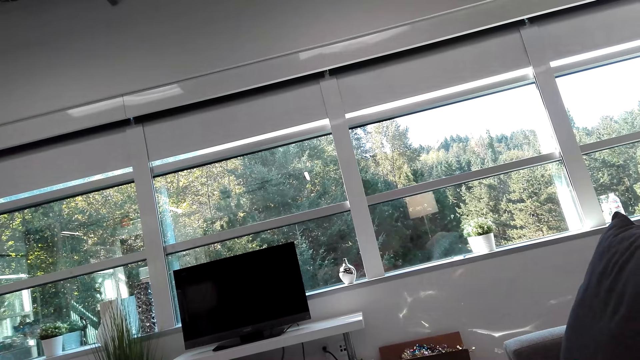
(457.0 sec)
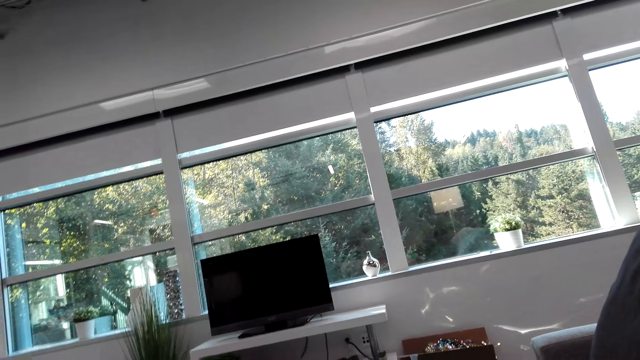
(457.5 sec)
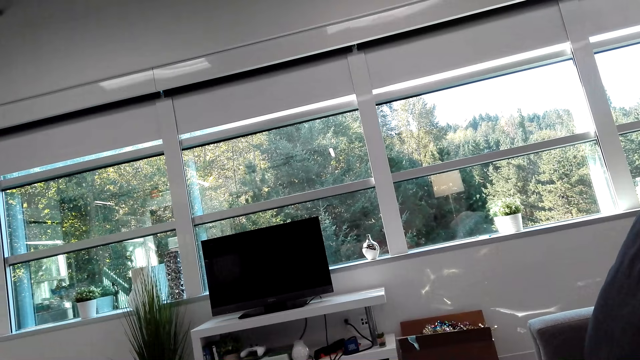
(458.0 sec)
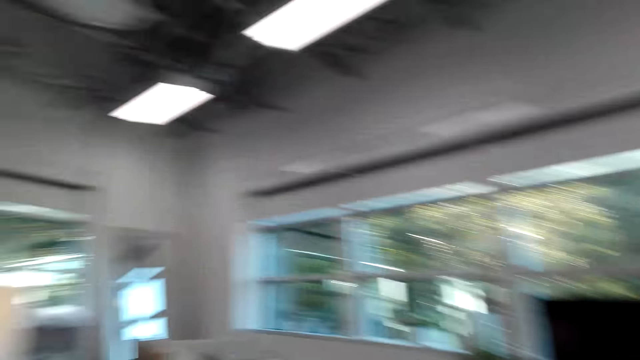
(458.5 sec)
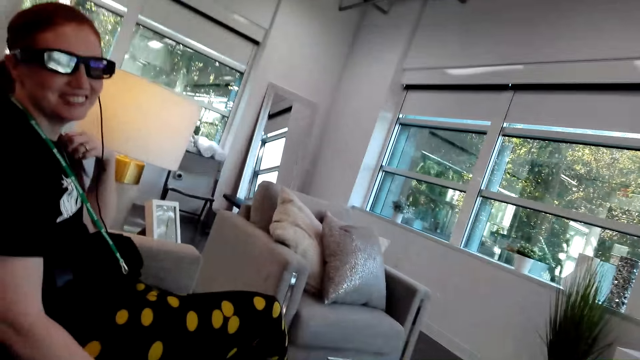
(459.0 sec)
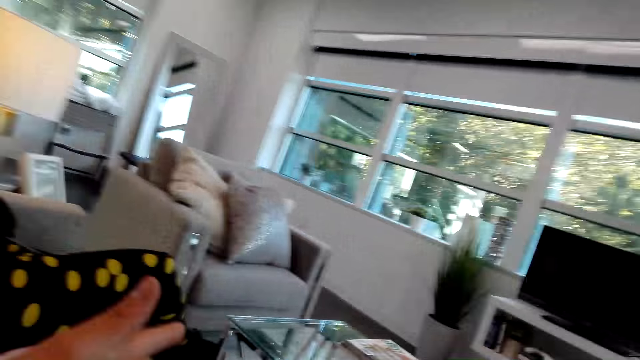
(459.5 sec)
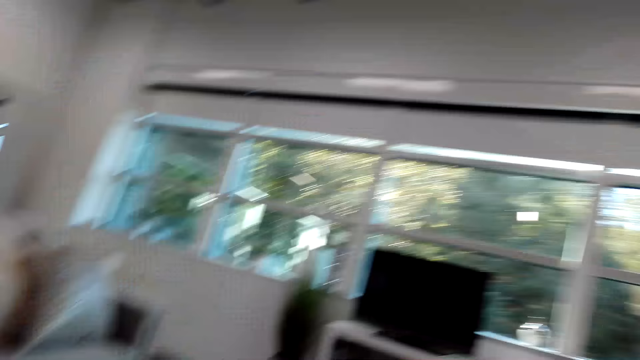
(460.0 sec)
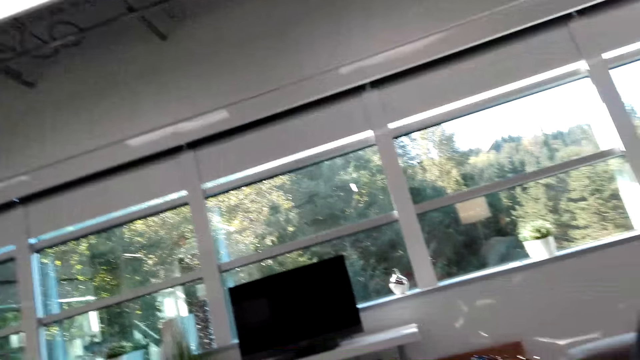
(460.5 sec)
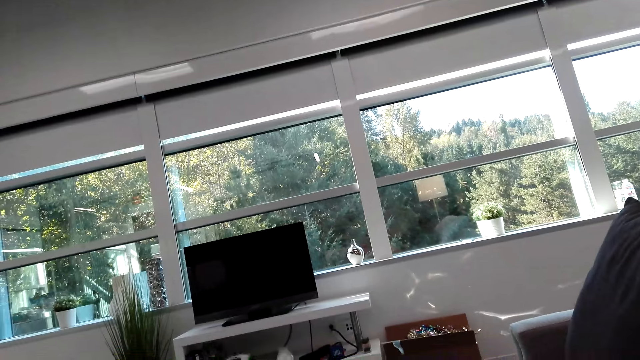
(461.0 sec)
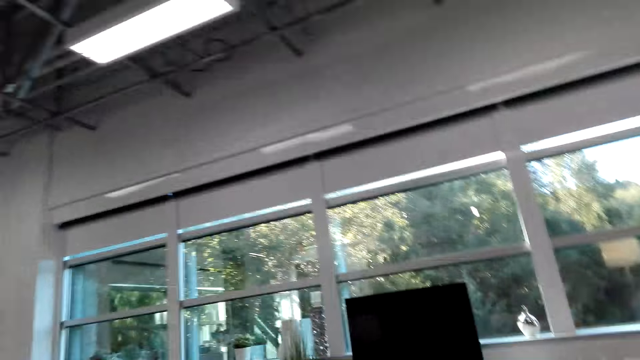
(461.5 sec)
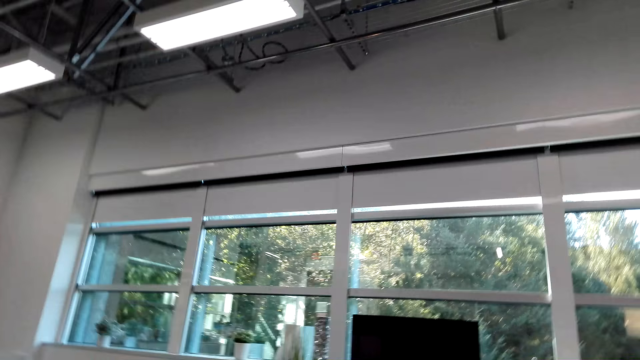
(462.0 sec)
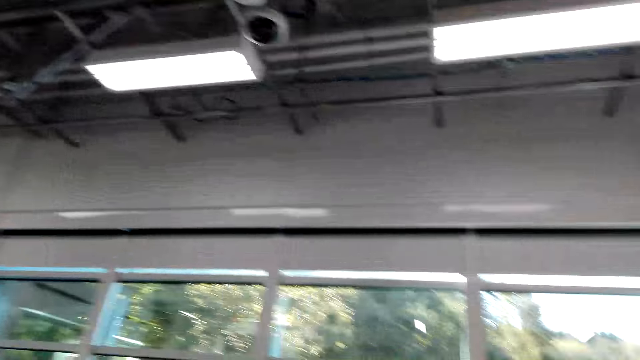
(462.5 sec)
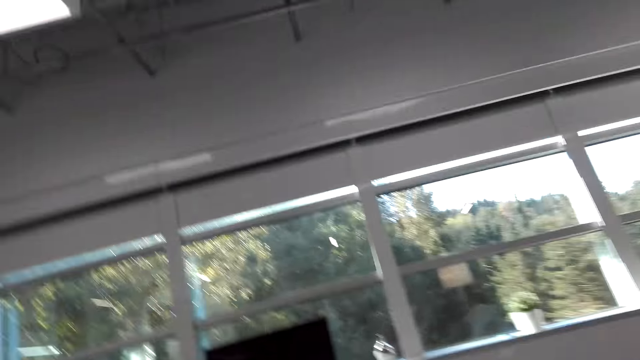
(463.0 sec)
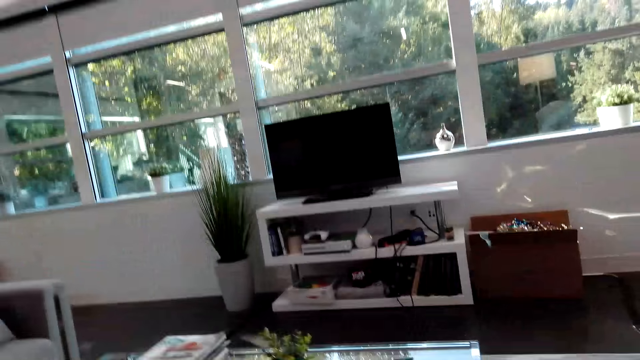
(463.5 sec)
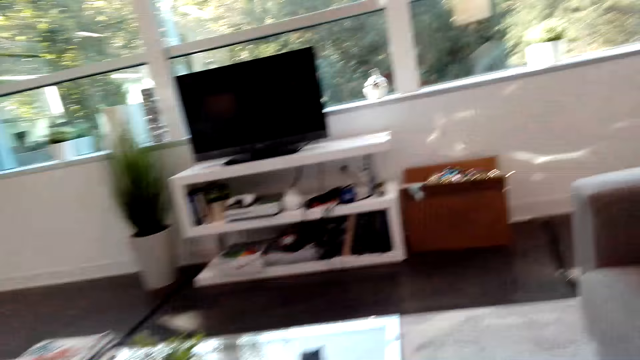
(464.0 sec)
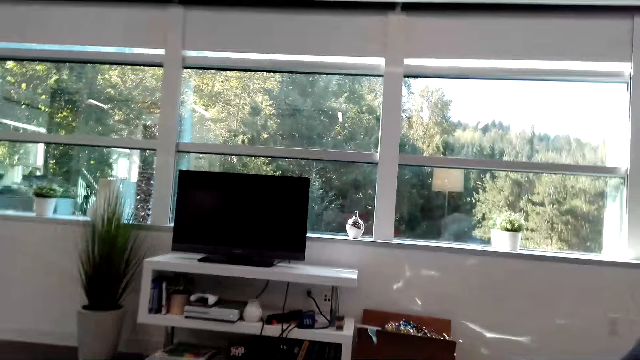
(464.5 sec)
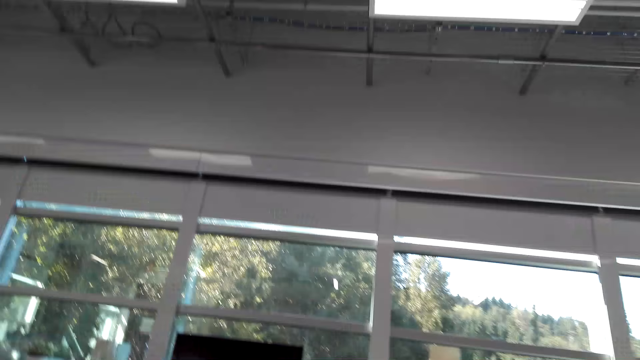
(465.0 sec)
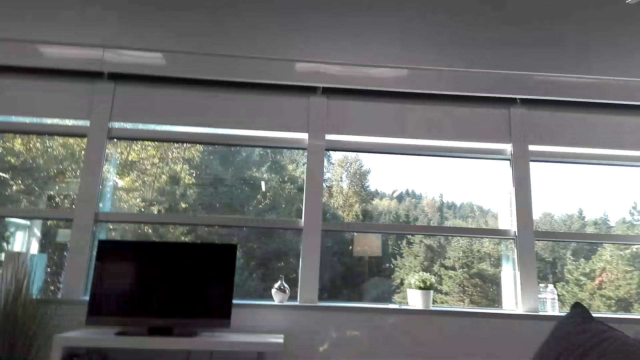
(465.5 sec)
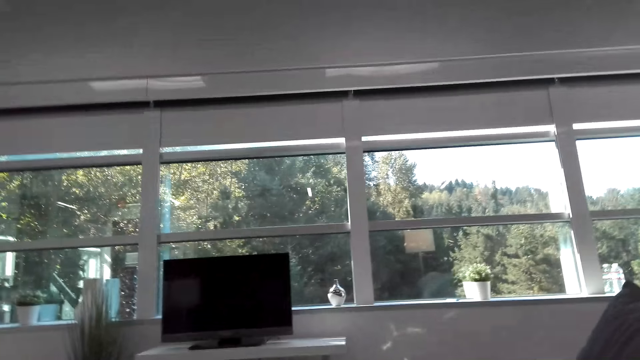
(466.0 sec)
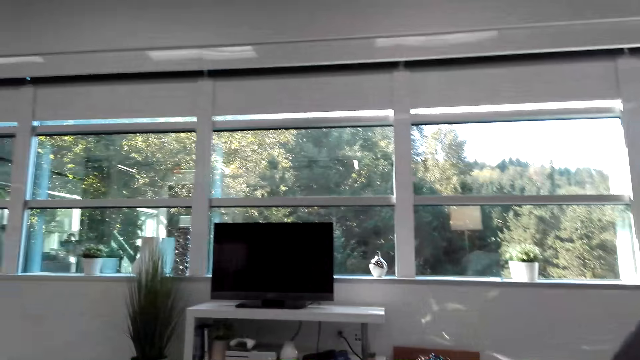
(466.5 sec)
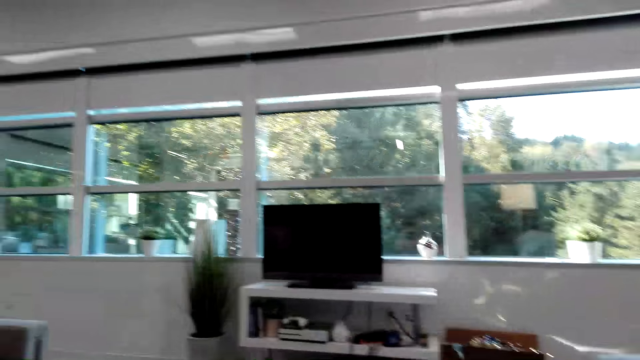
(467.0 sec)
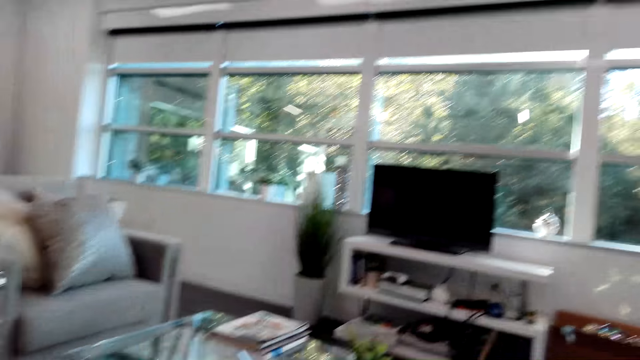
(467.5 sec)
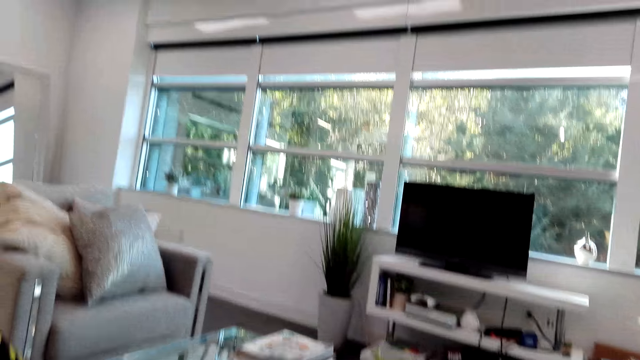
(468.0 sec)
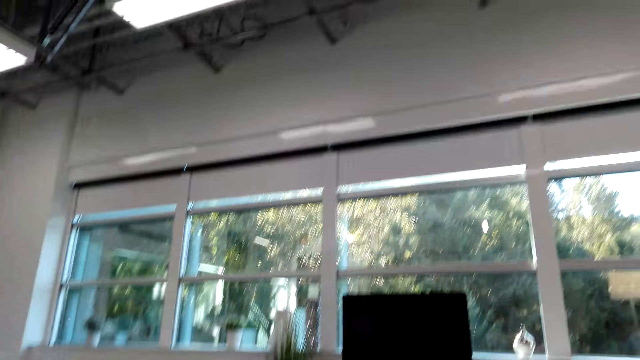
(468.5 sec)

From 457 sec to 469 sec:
The camera wearer looks aside. Someone smiles at the camera wearer. The camera wearer looks around the house.

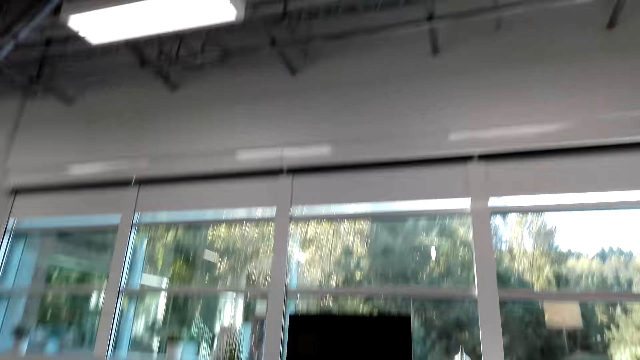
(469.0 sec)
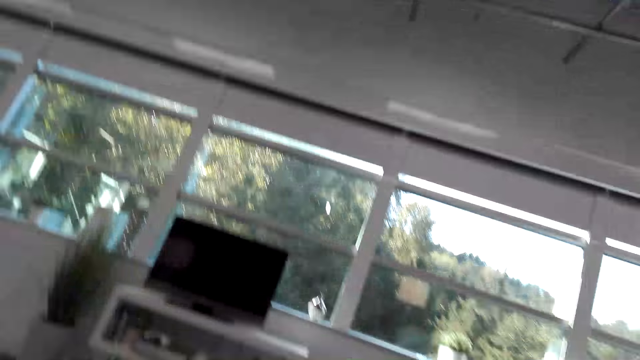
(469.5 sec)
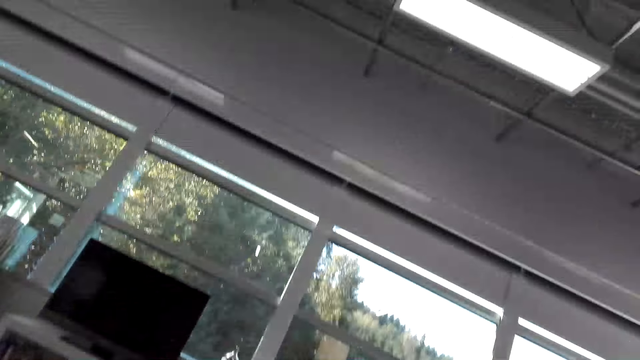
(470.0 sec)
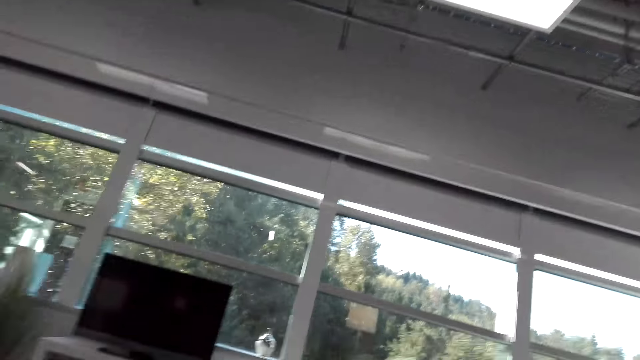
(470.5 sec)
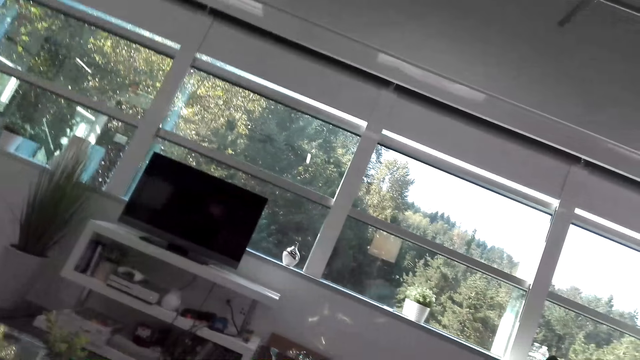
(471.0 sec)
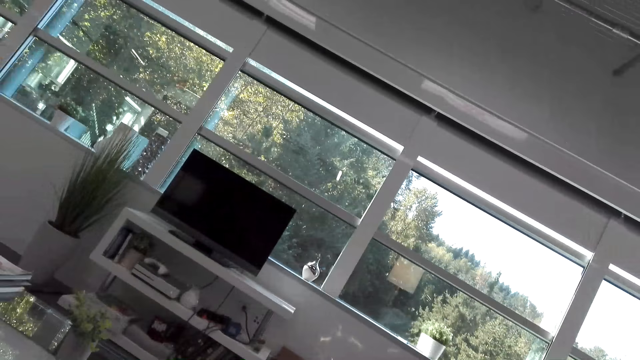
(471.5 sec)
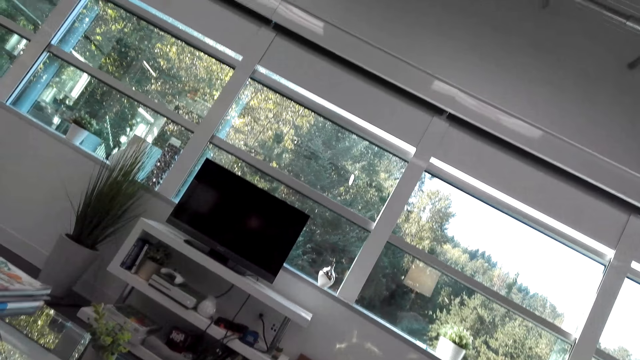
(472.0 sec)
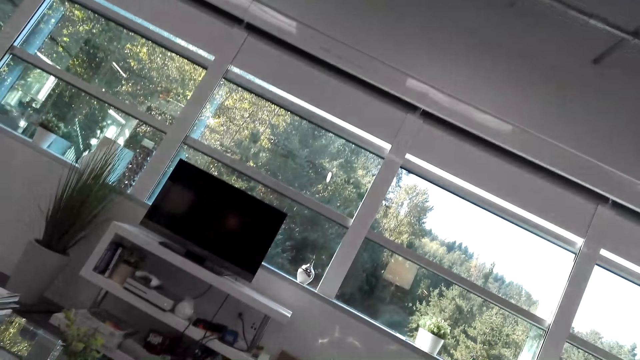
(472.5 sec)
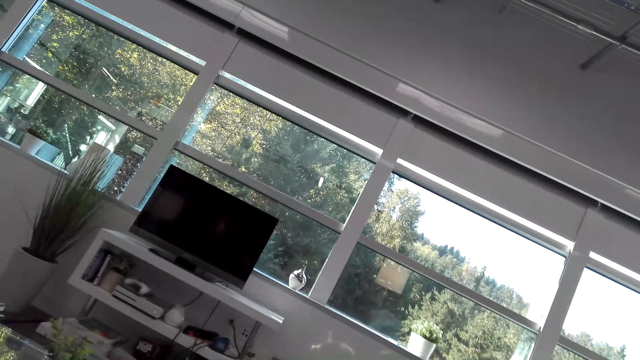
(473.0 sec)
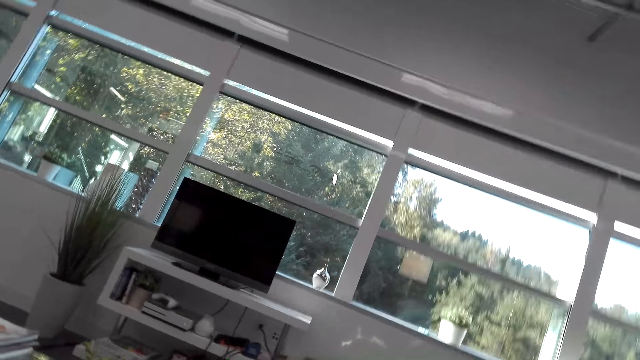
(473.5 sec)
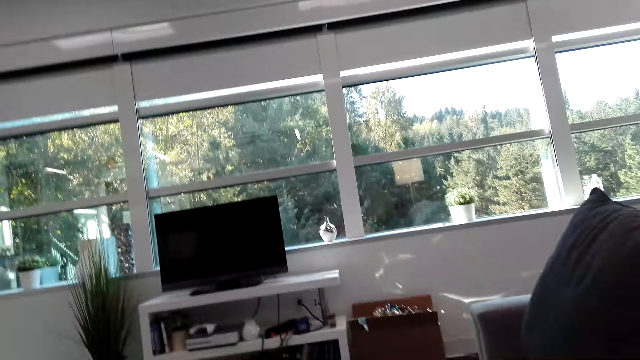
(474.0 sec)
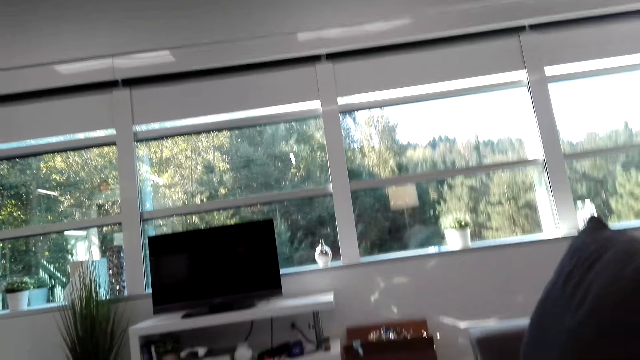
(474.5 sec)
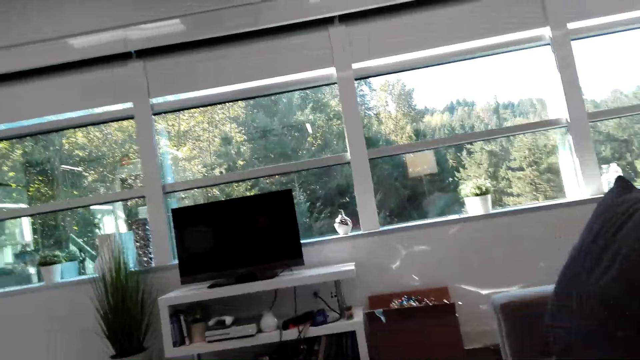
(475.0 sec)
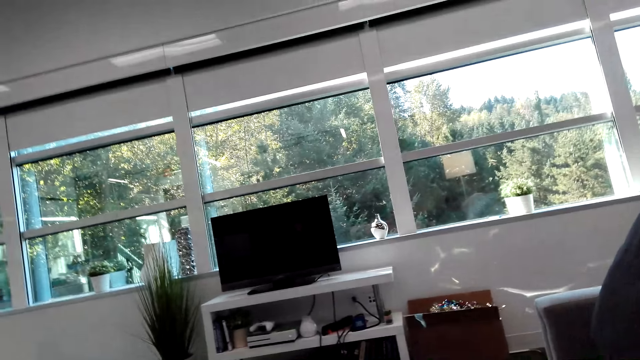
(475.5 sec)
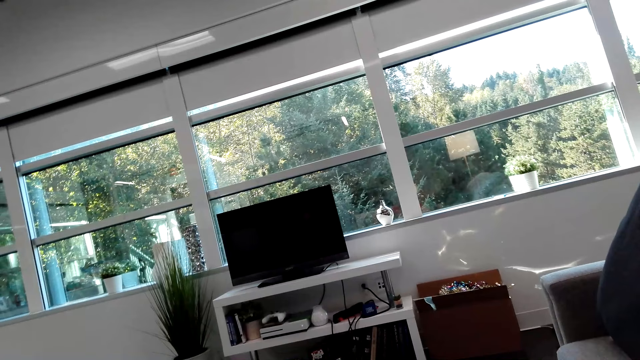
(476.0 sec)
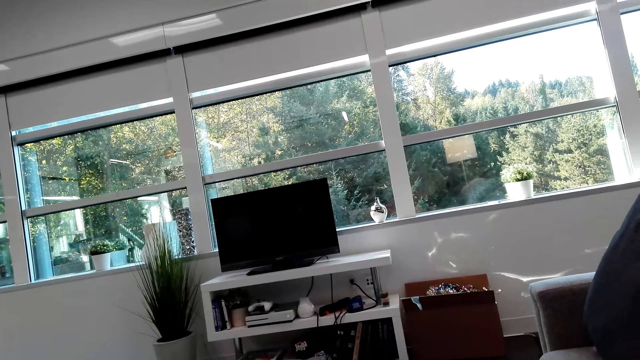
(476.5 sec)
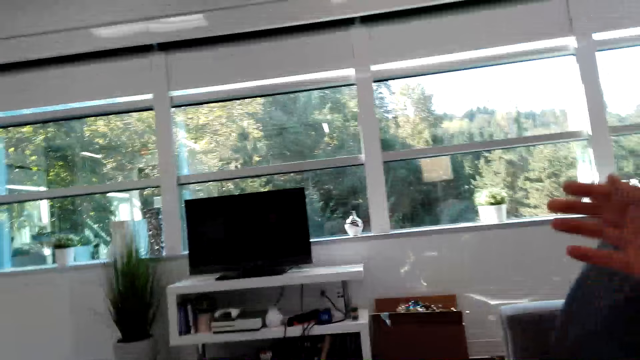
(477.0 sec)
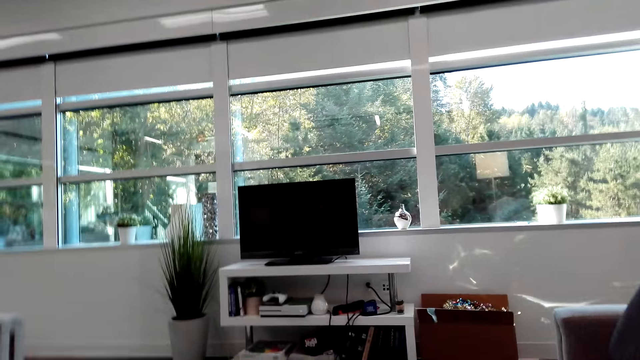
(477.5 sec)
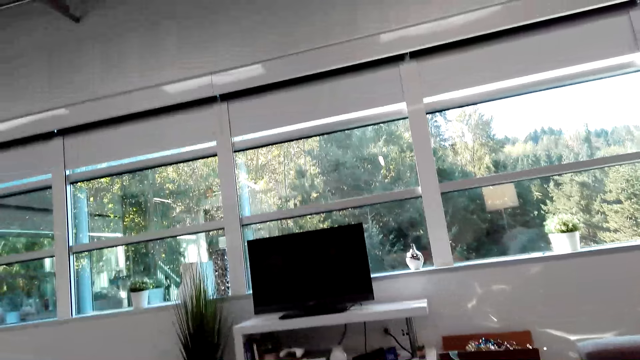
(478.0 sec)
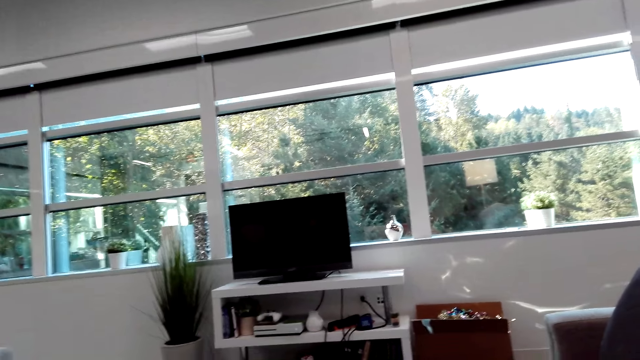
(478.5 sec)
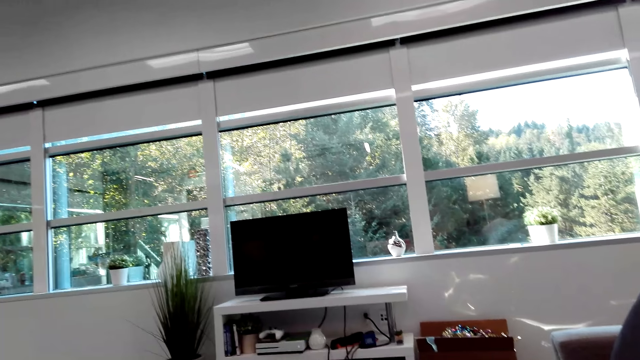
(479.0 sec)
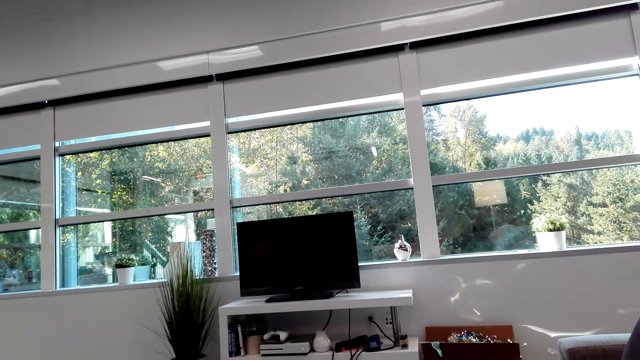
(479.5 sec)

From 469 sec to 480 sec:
The camera wearer moves the right hand.
